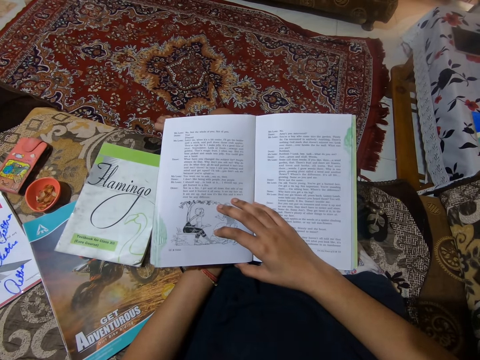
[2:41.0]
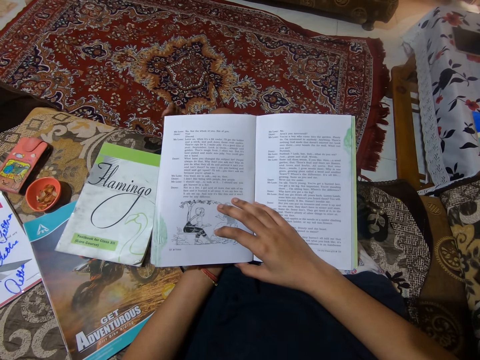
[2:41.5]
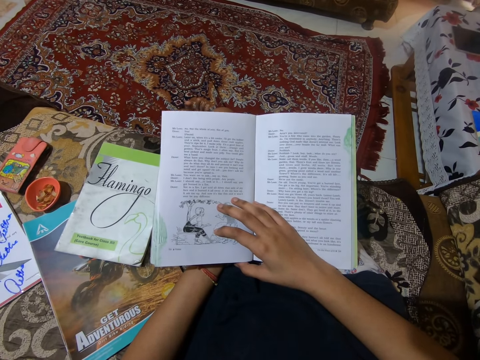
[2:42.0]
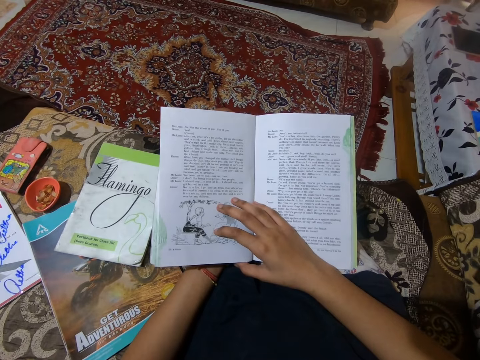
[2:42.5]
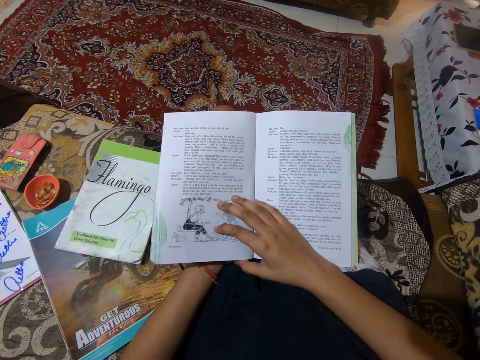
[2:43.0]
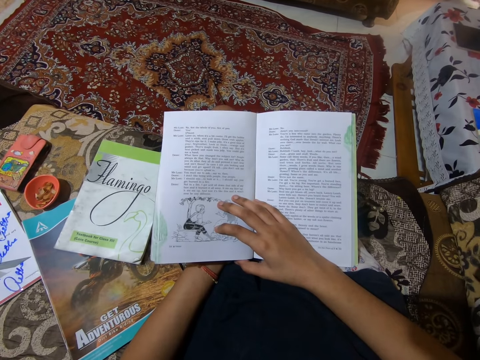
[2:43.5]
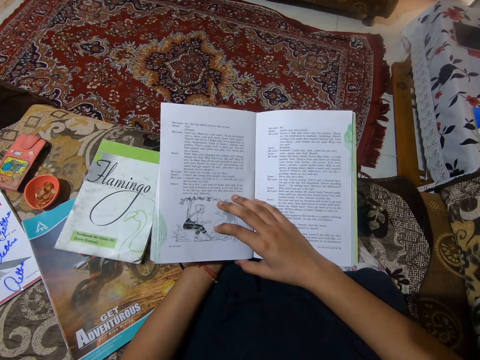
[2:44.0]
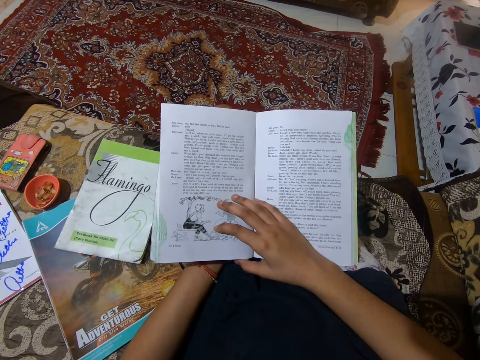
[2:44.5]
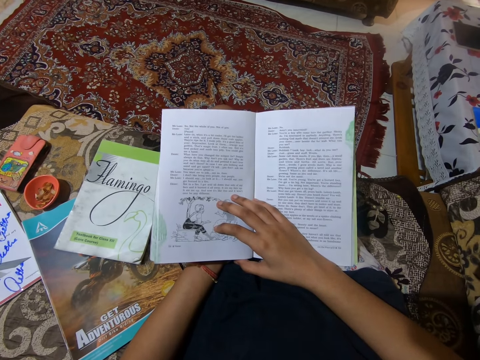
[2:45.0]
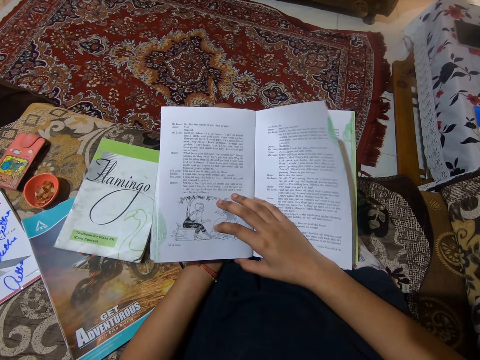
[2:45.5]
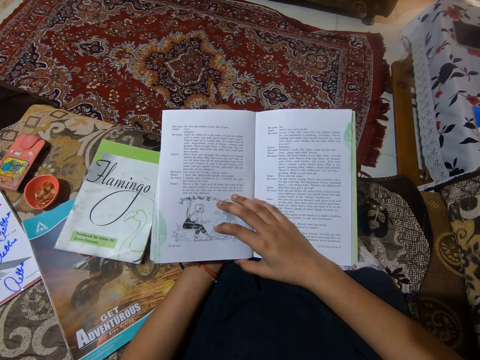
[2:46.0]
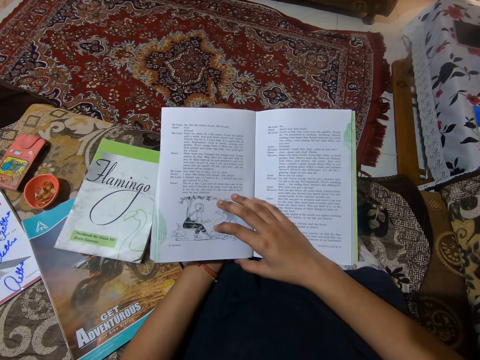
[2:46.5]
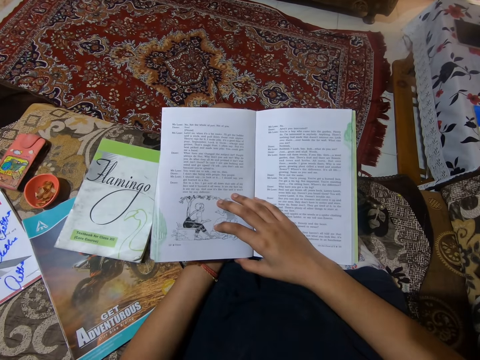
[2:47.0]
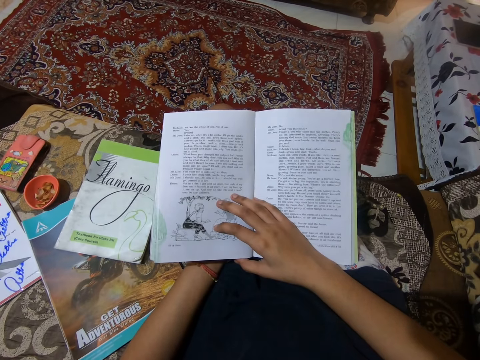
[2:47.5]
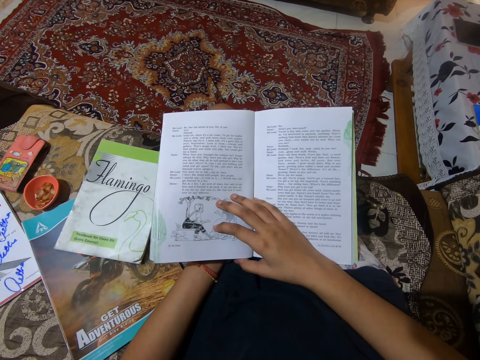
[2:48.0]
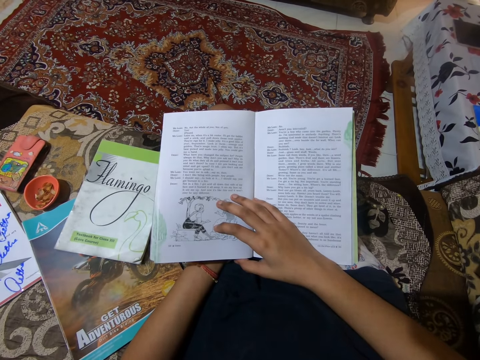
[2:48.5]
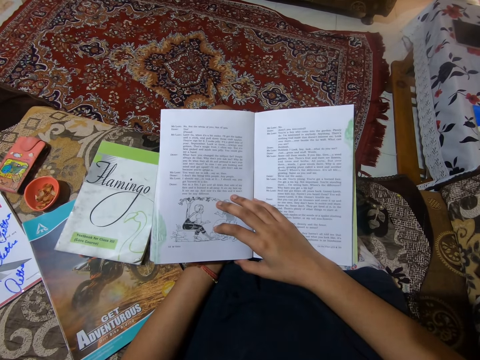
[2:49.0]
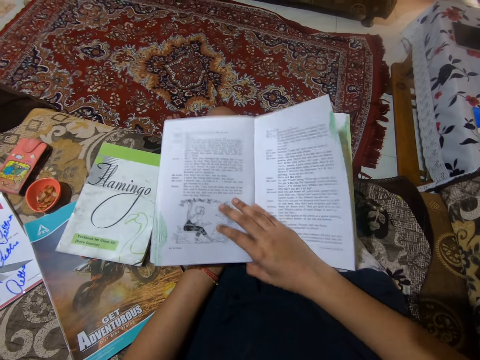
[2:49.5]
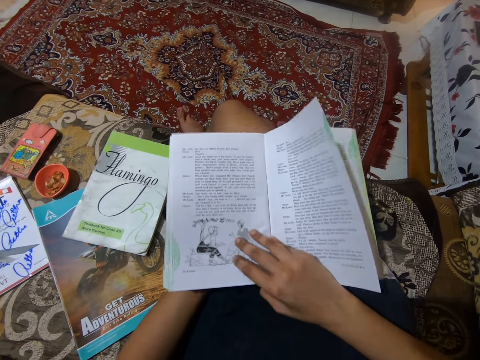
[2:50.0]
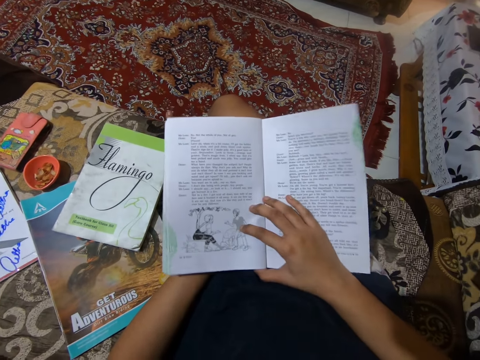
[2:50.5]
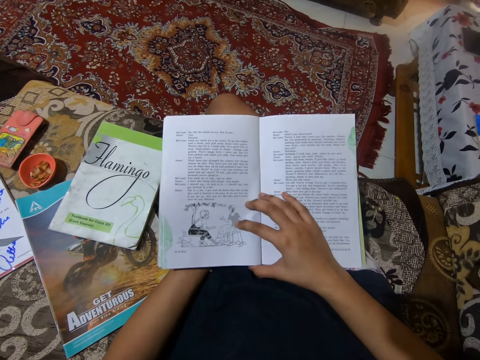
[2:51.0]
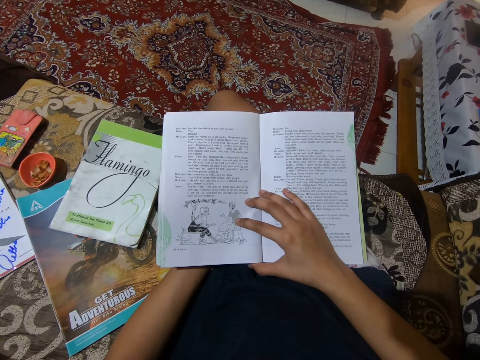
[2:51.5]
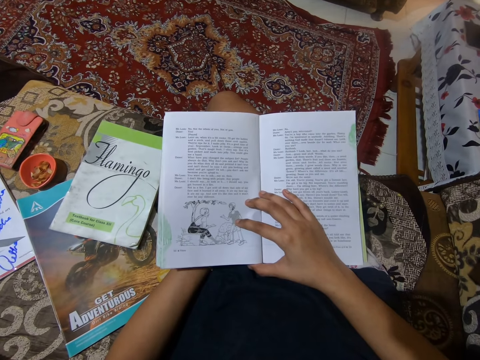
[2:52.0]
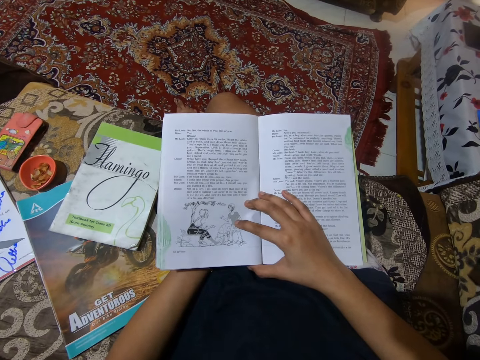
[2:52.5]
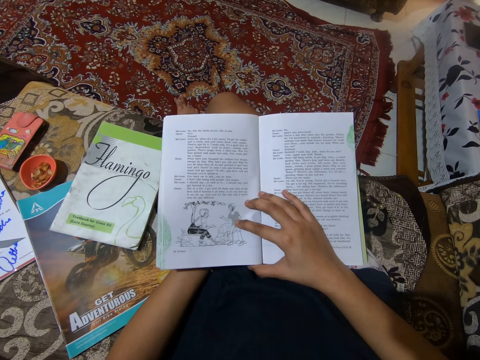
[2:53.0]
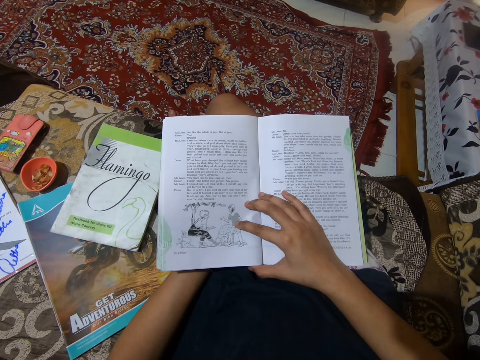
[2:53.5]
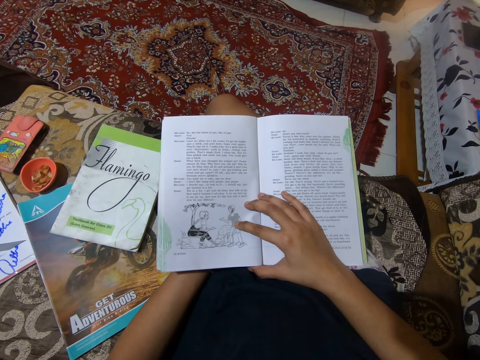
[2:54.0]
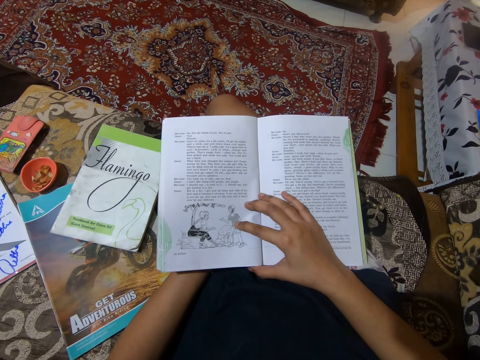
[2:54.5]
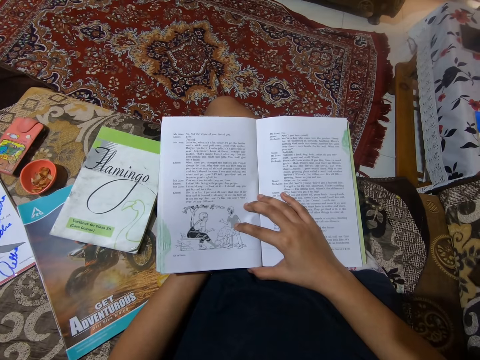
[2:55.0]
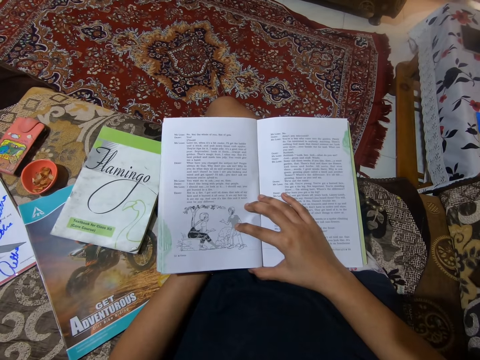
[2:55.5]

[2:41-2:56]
The camera wearer adjusts the book on her lap.

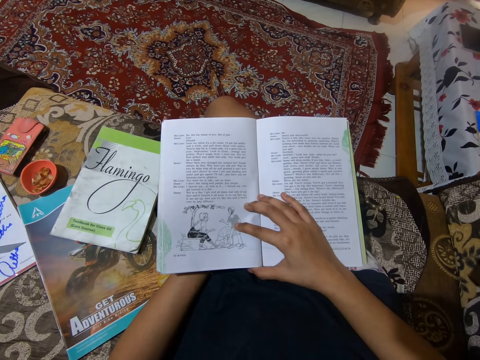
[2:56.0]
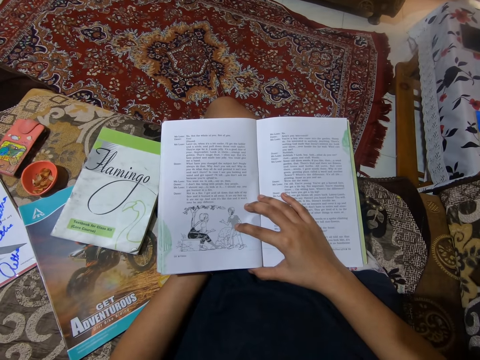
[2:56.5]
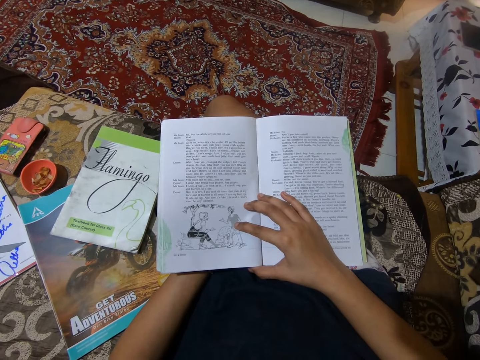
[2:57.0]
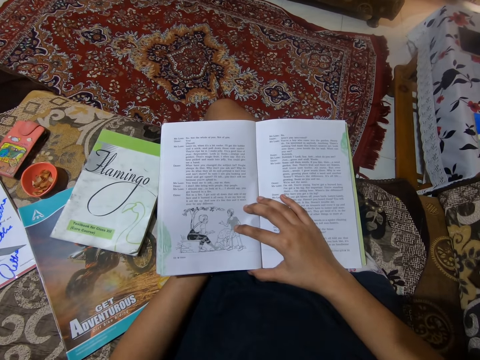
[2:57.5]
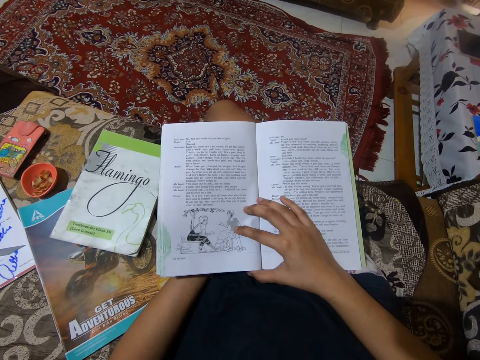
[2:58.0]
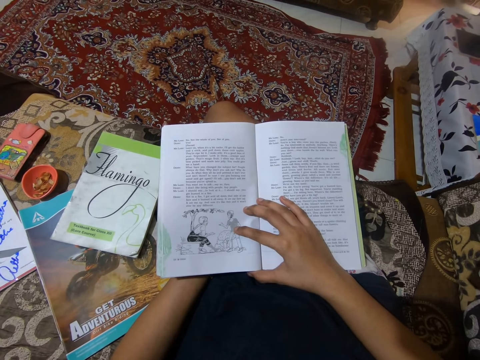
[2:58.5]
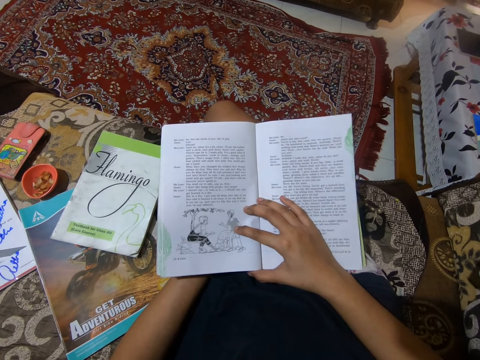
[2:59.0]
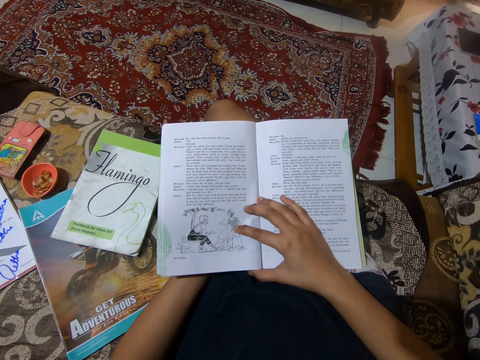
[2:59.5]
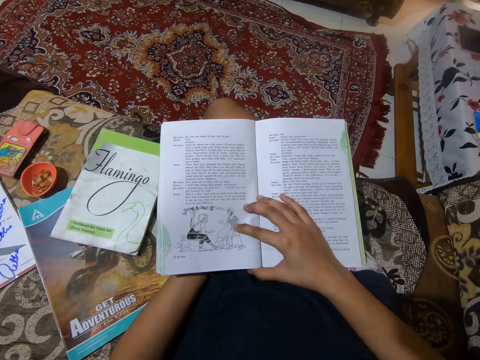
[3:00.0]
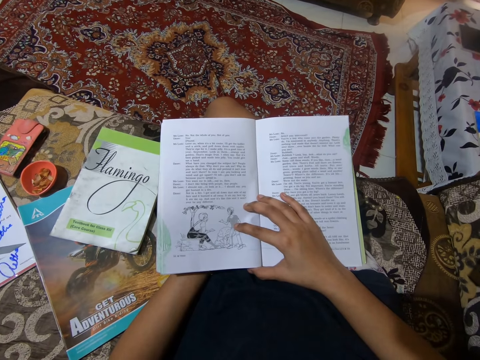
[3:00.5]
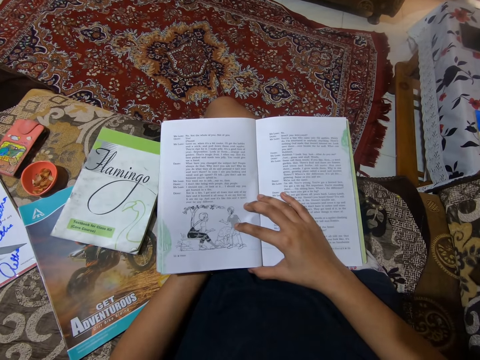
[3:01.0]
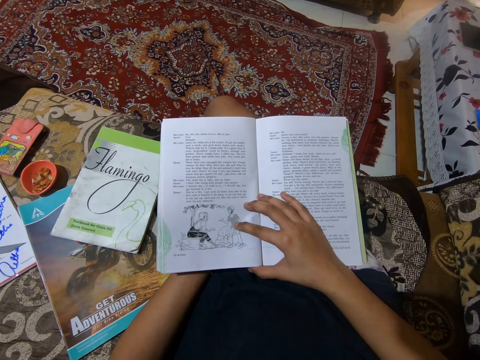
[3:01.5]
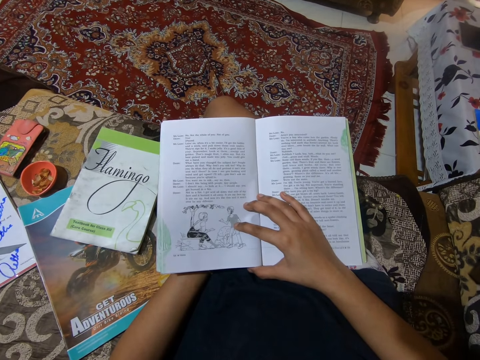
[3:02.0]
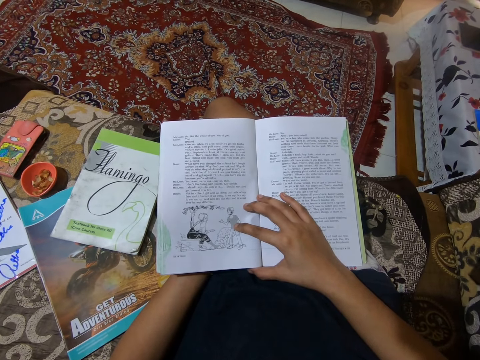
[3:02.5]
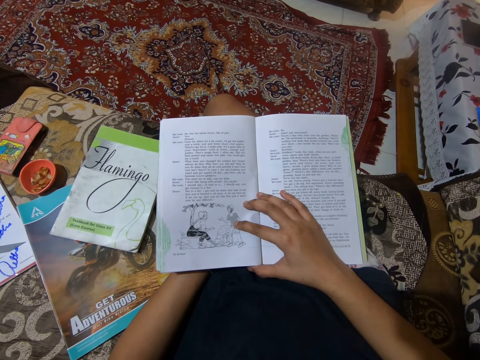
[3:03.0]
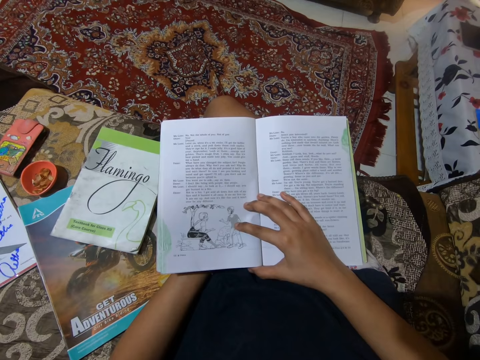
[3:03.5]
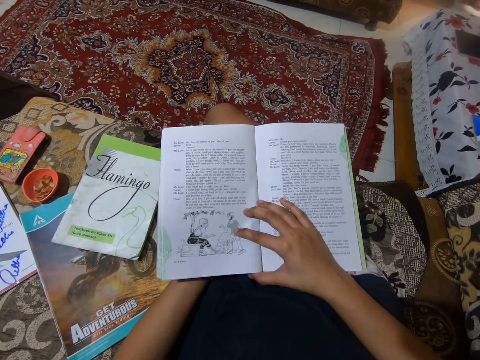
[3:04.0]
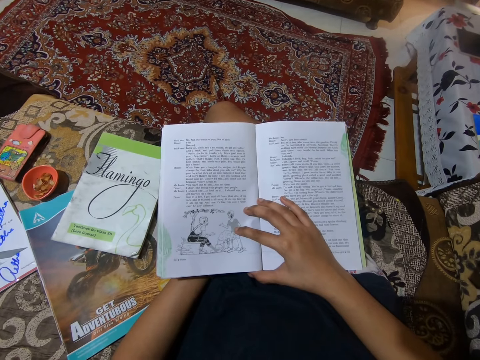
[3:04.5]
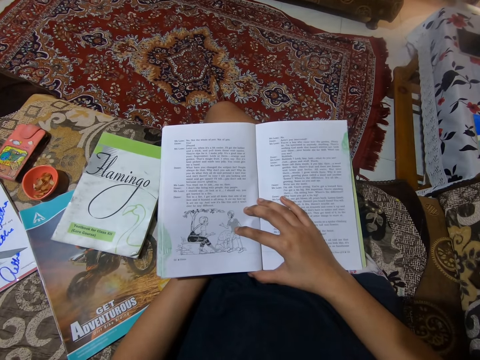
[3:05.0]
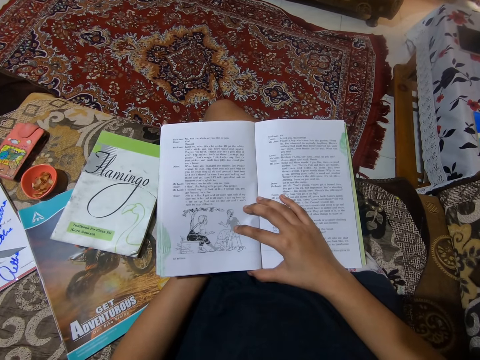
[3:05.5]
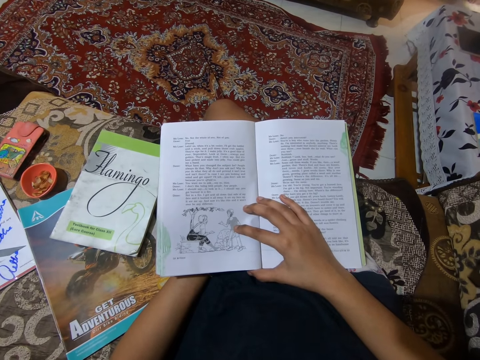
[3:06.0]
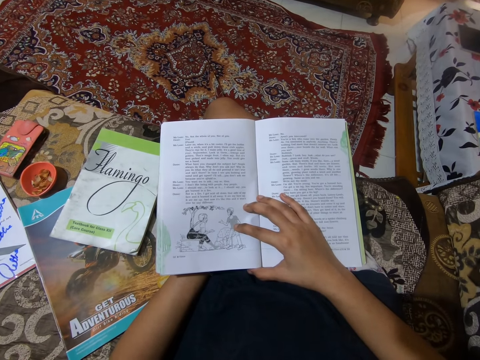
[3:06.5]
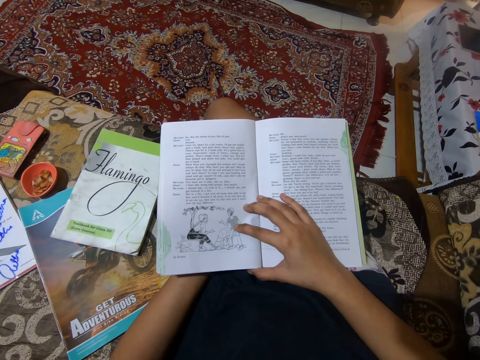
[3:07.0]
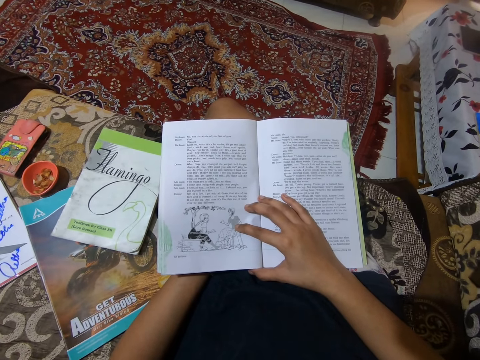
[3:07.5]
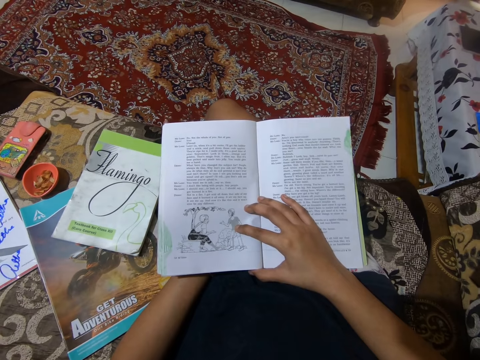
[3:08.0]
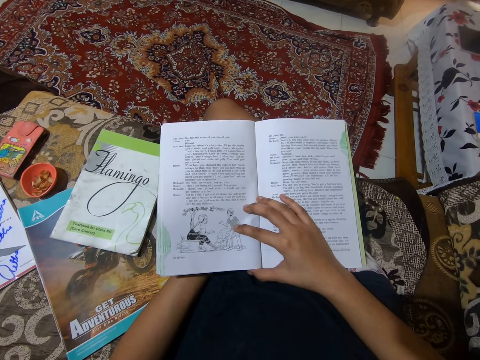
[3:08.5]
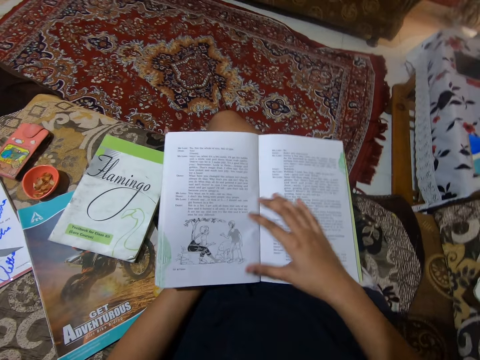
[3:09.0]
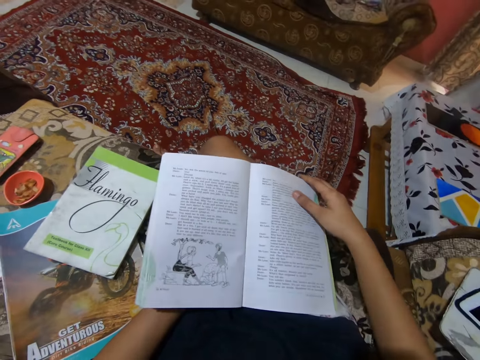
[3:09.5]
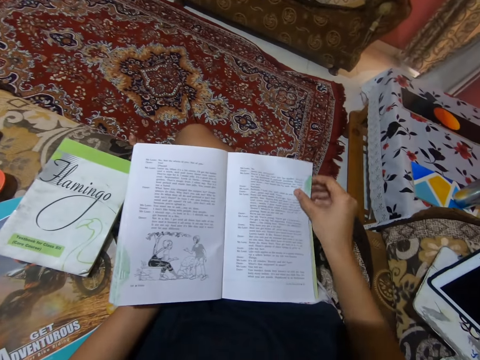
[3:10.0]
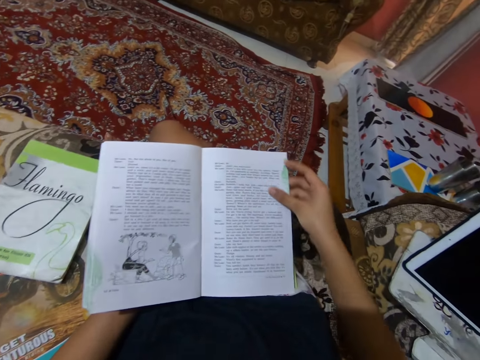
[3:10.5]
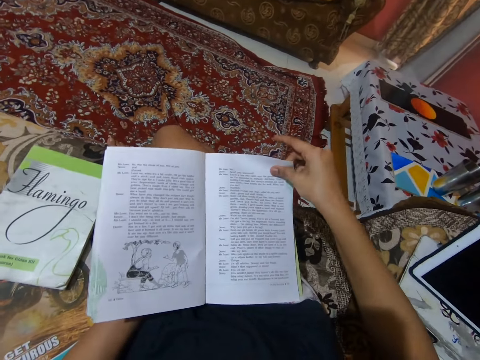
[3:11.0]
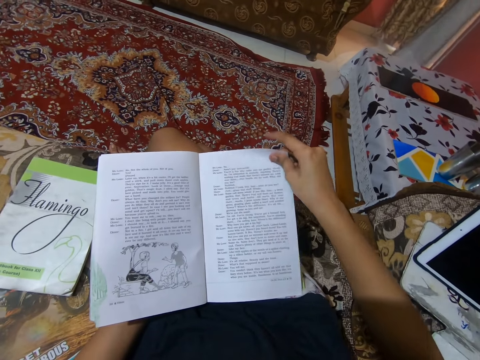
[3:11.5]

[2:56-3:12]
The camera wearer adjusts the pages of the book.
